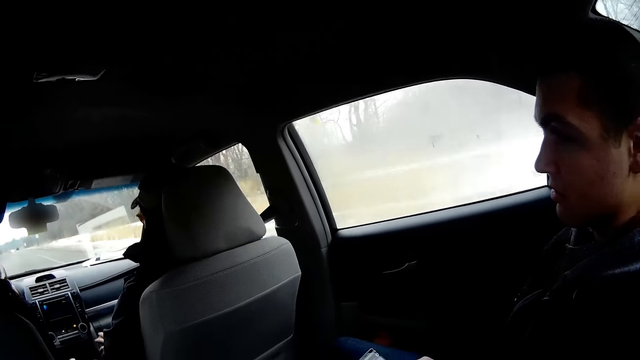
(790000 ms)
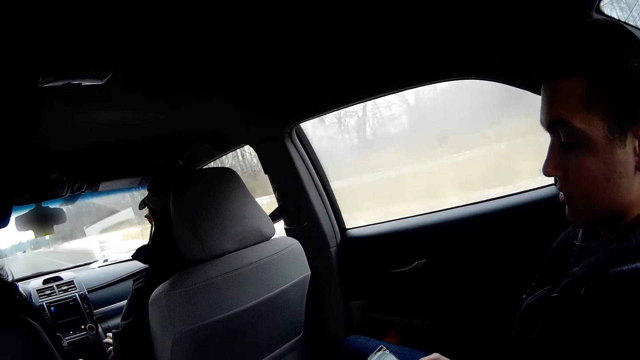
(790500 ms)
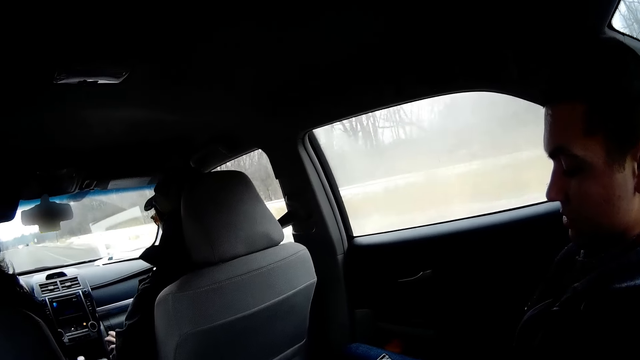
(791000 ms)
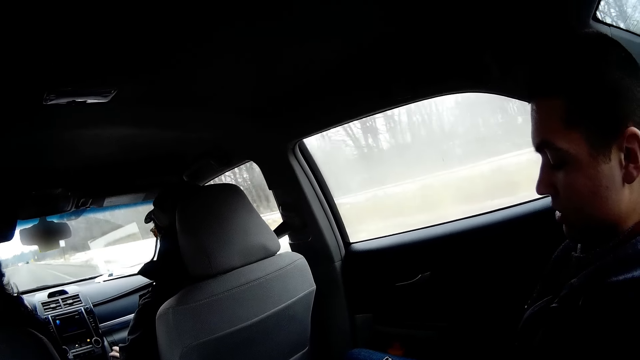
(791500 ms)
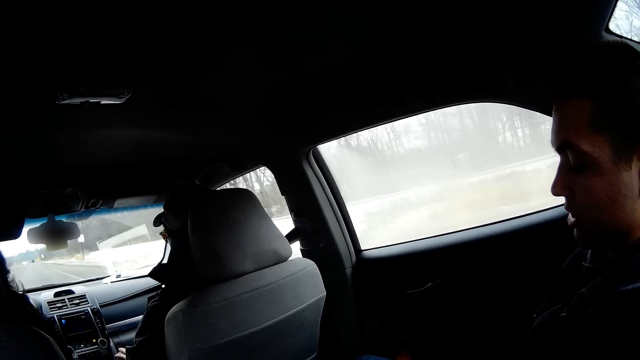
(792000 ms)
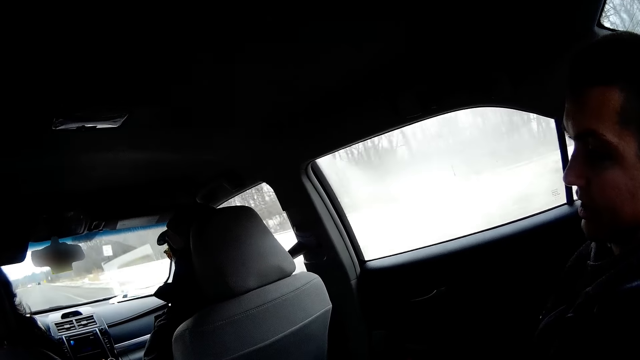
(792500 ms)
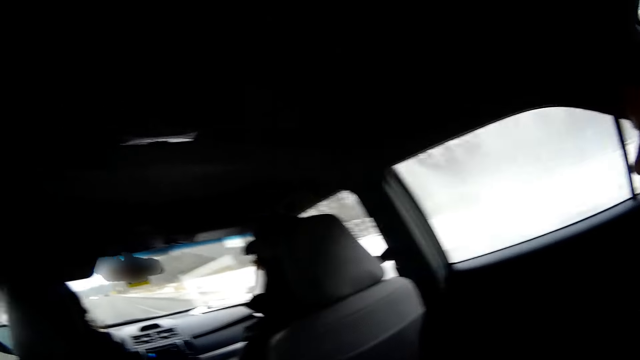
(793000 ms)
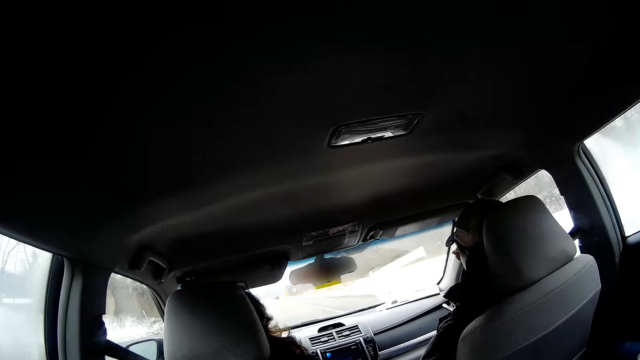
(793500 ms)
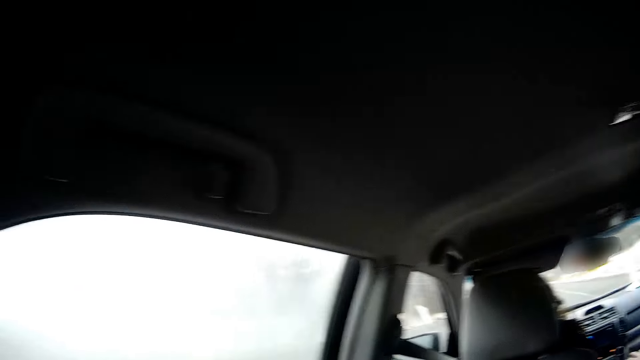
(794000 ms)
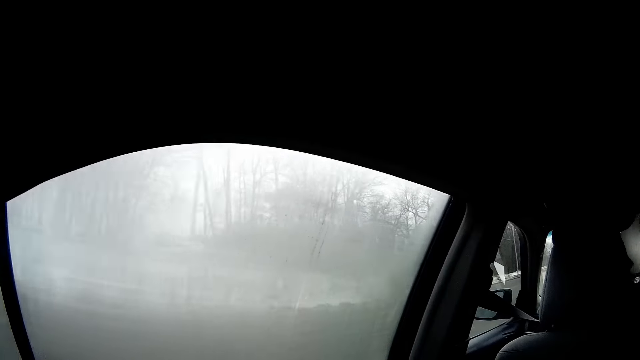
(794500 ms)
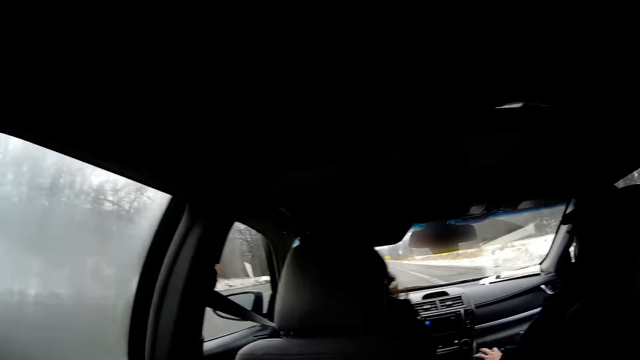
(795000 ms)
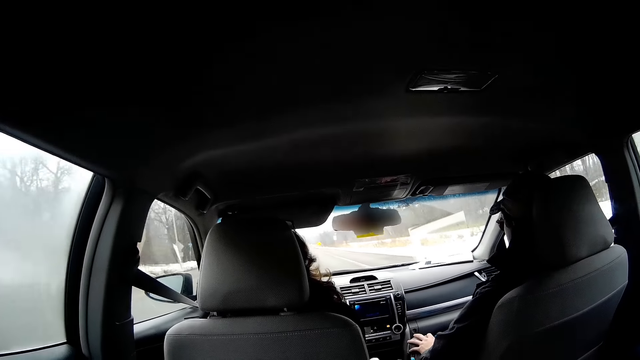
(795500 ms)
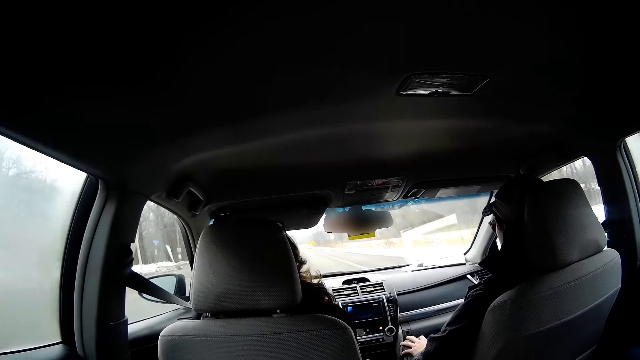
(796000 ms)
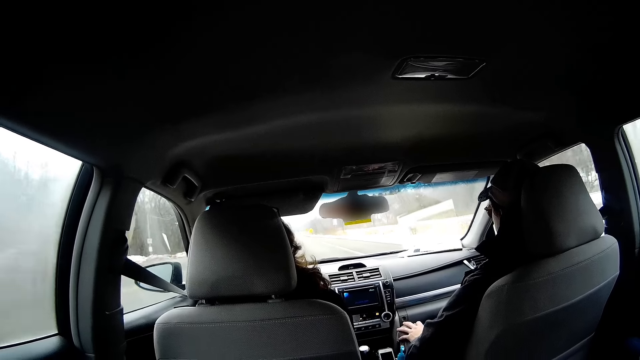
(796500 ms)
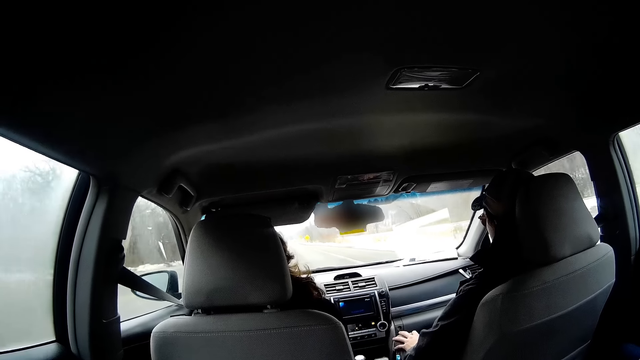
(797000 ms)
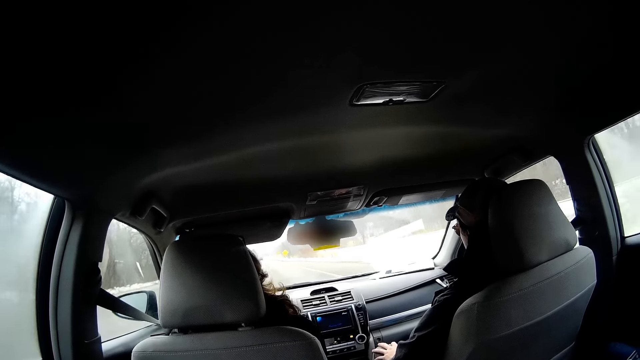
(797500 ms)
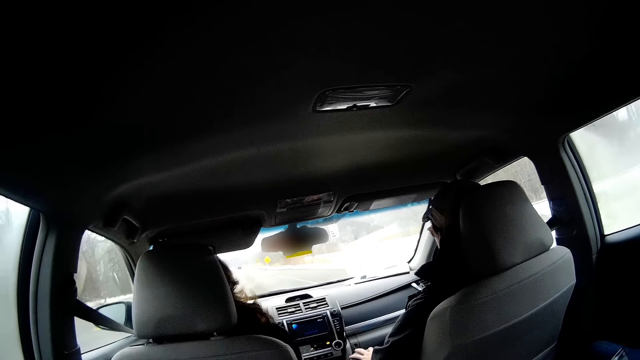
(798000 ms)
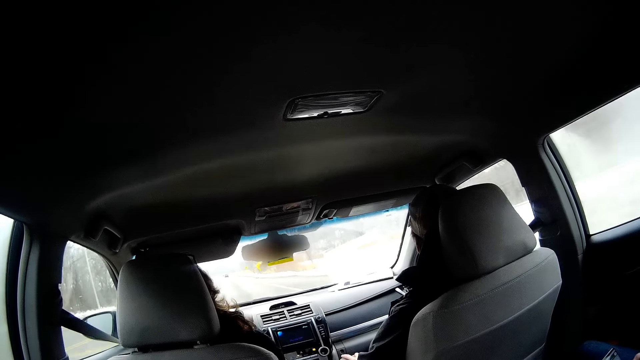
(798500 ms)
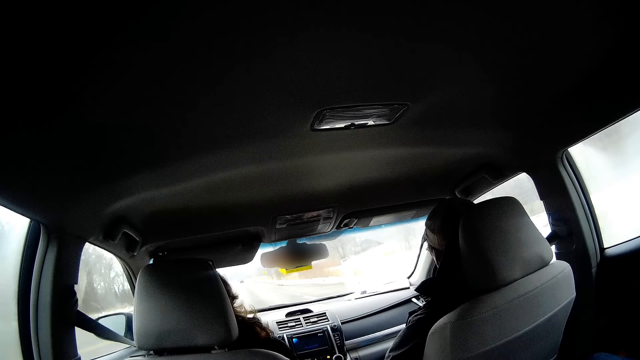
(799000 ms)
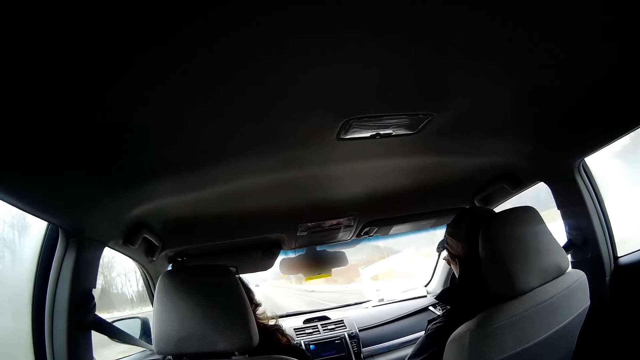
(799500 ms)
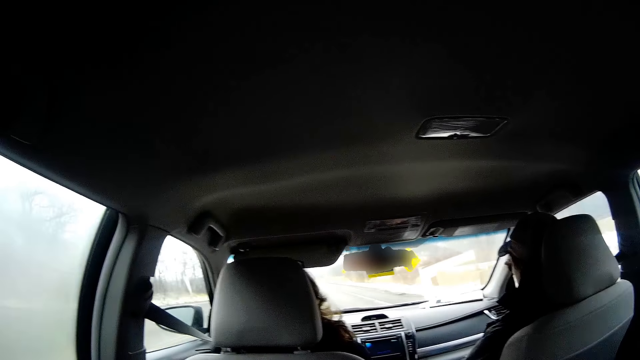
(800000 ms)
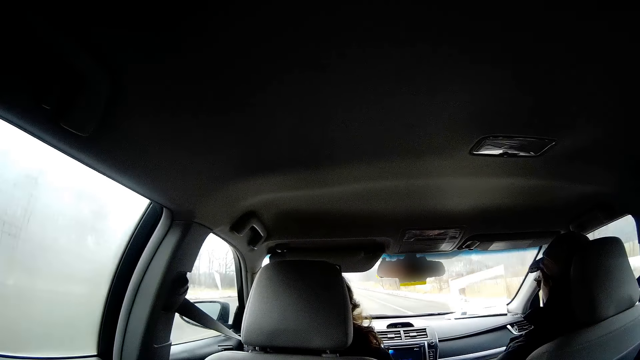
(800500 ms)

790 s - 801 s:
A person scrolls a phone. Another person drives a car. The camera wearer looks through the window. The other person drives the car.

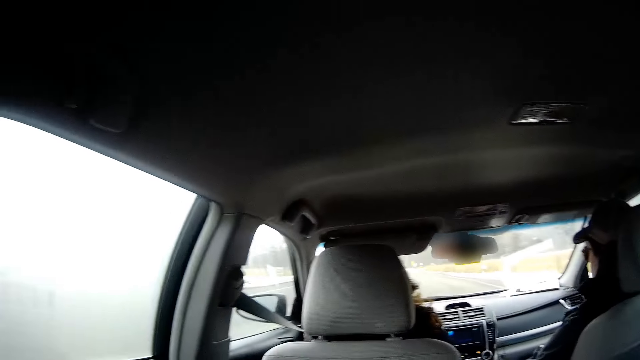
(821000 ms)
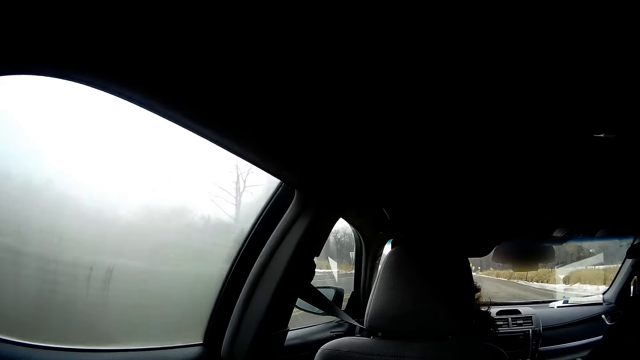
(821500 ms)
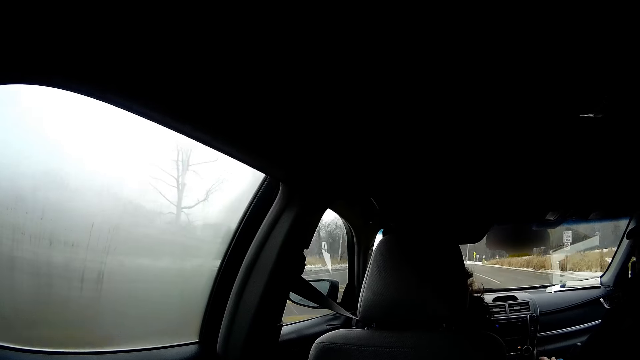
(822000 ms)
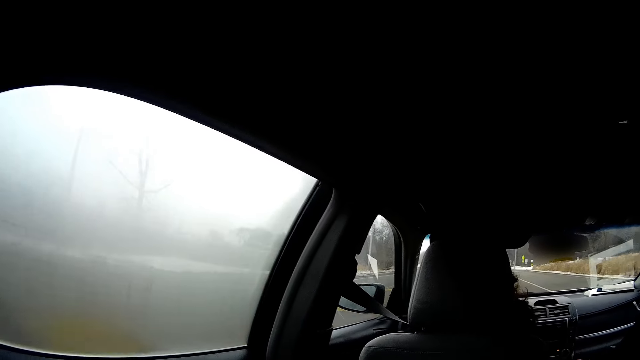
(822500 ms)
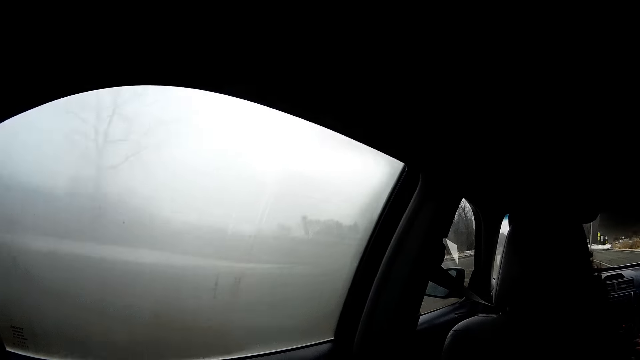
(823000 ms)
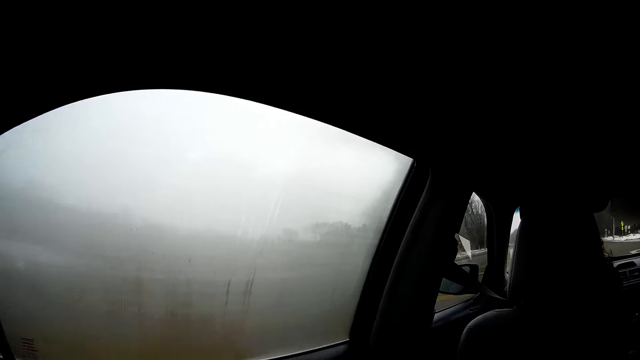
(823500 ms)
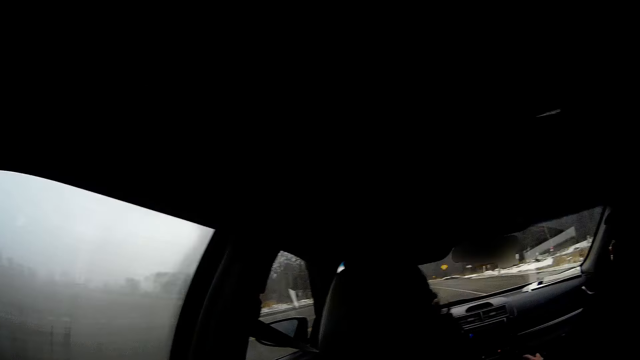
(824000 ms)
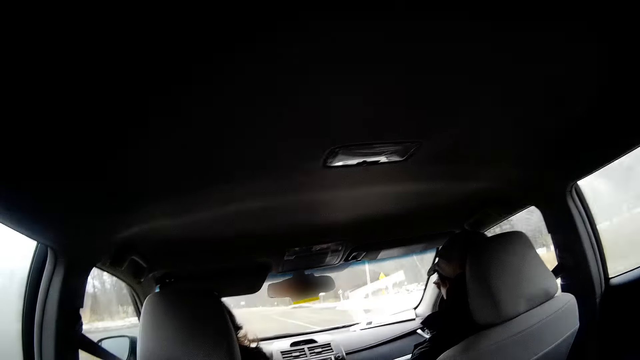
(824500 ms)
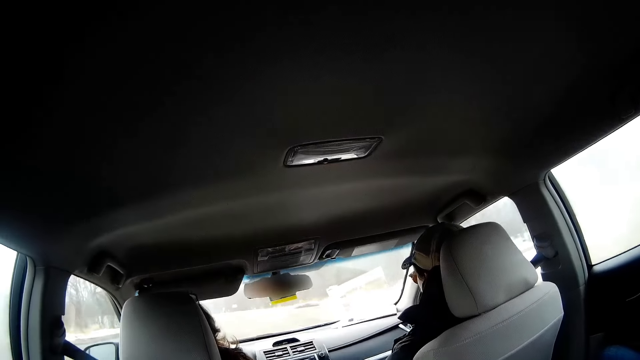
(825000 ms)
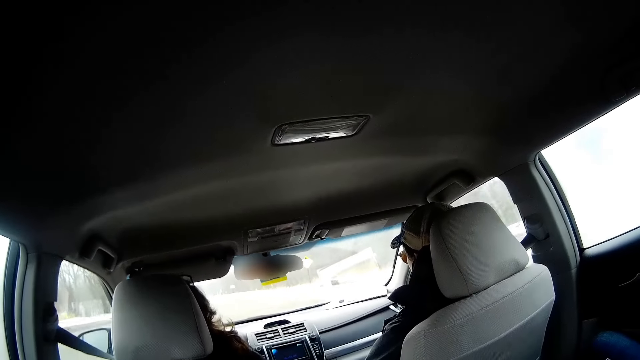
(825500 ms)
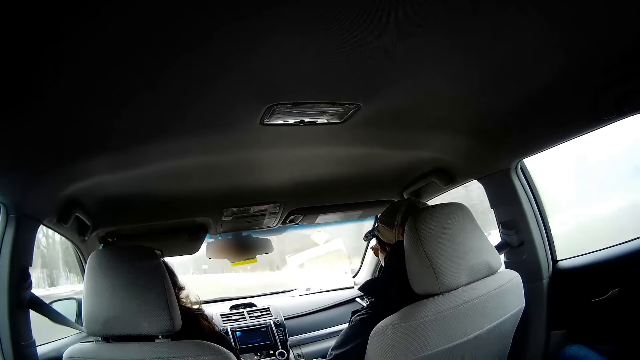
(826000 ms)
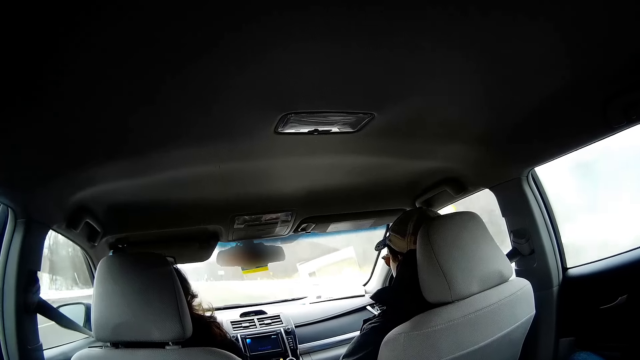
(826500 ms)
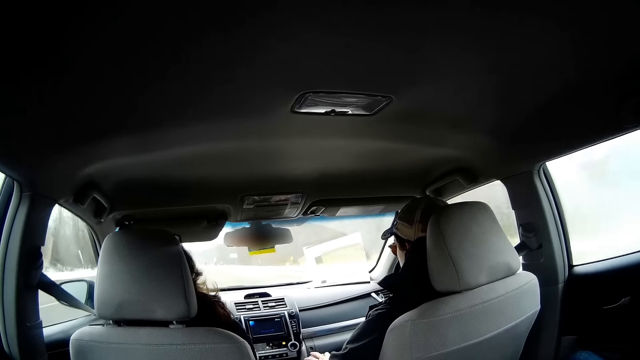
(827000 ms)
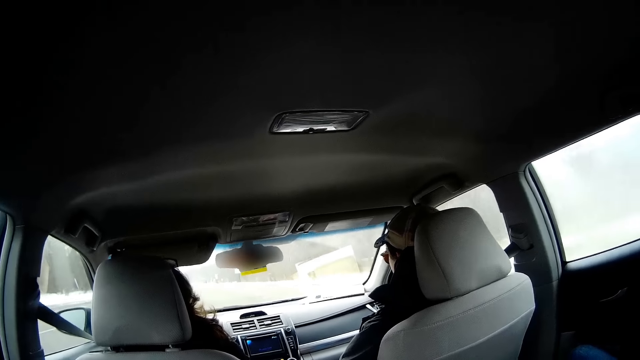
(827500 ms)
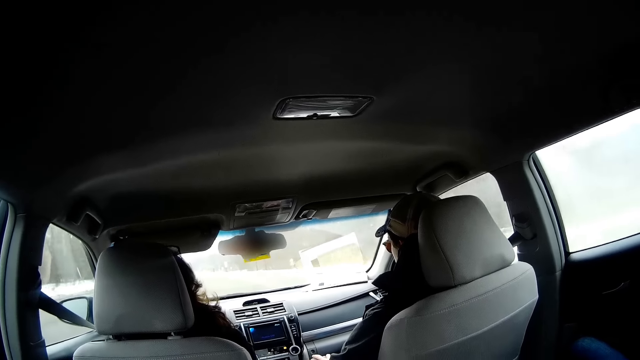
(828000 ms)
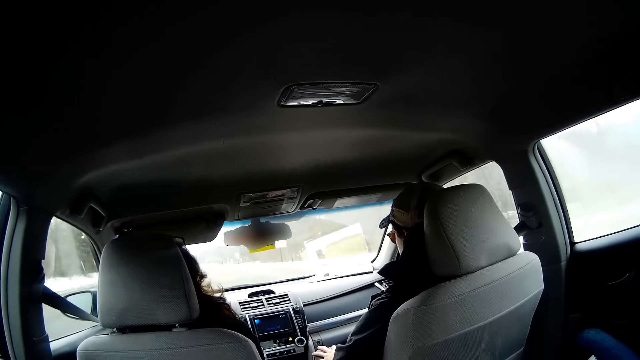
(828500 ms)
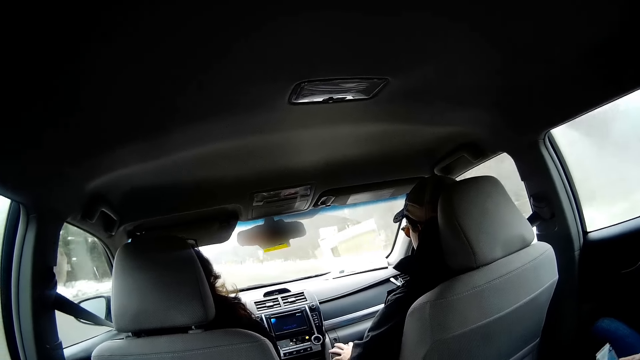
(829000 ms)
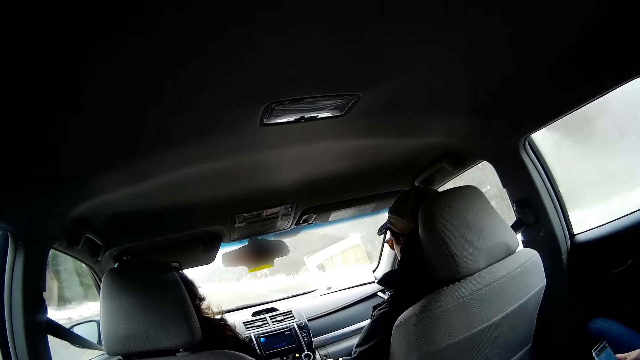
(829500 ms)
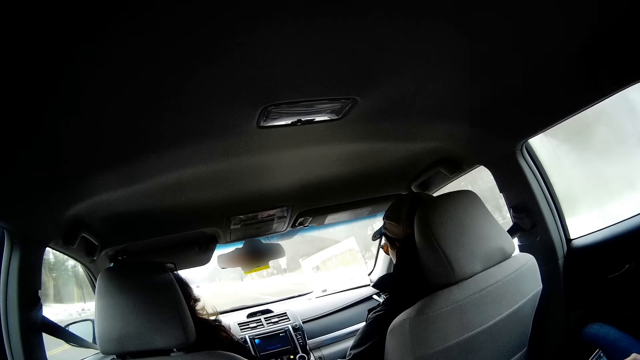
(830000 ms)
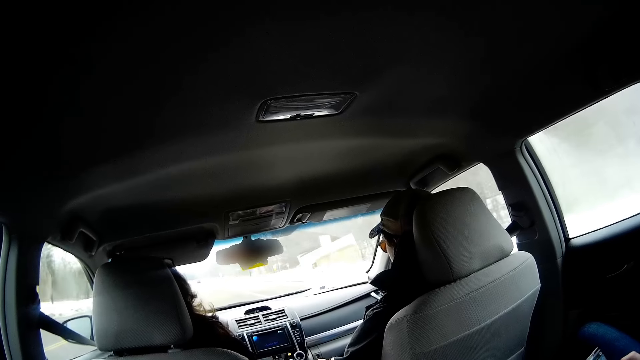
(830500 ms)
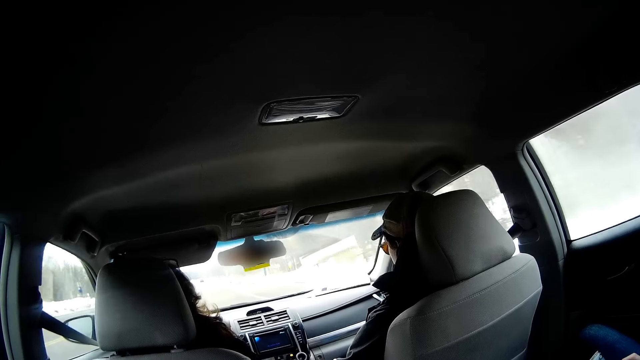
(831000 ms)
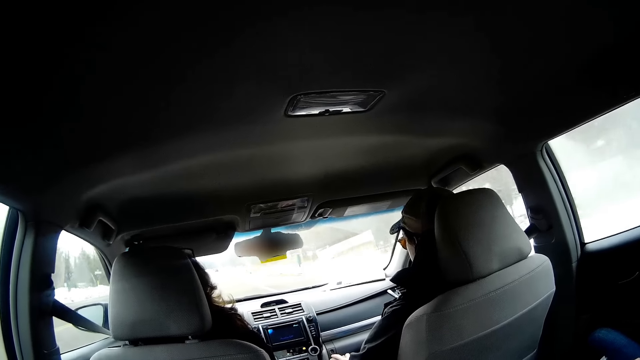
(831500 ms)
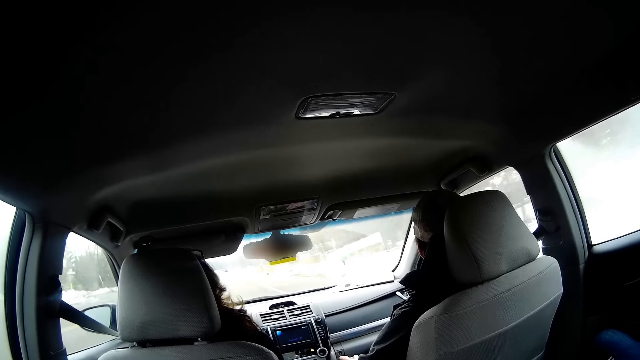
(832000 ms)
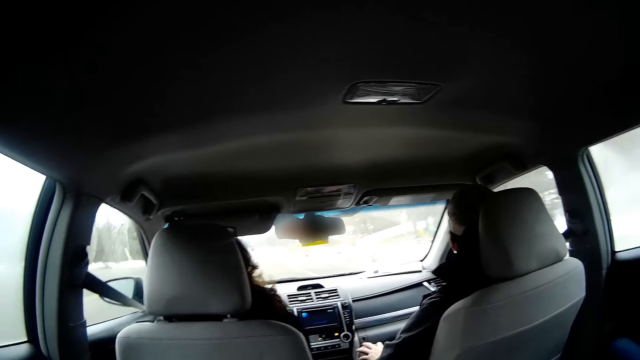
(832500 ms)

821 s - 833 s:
The camera wearer looks through the window. A person drives a car.
